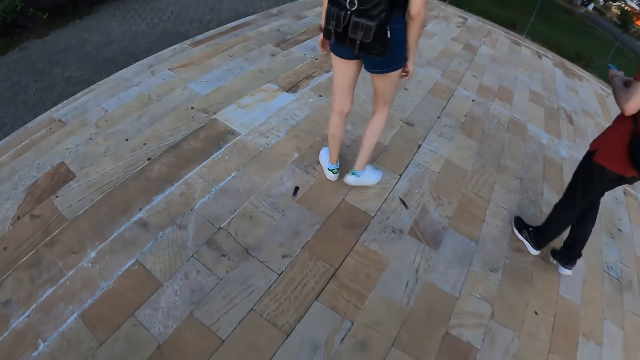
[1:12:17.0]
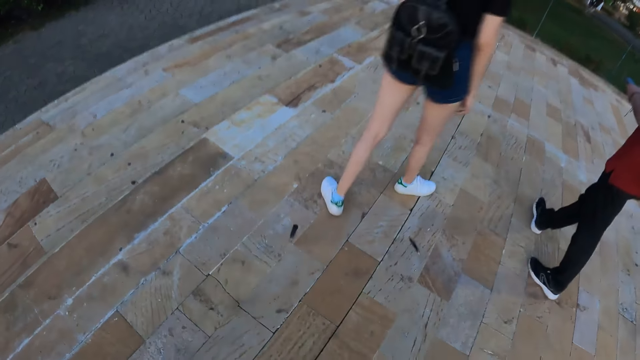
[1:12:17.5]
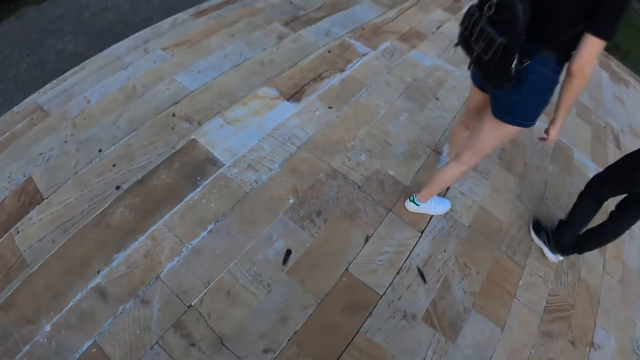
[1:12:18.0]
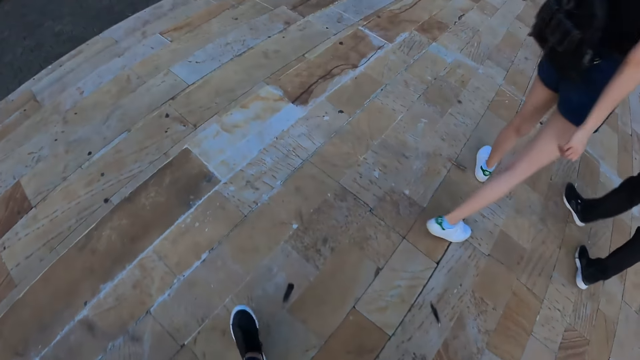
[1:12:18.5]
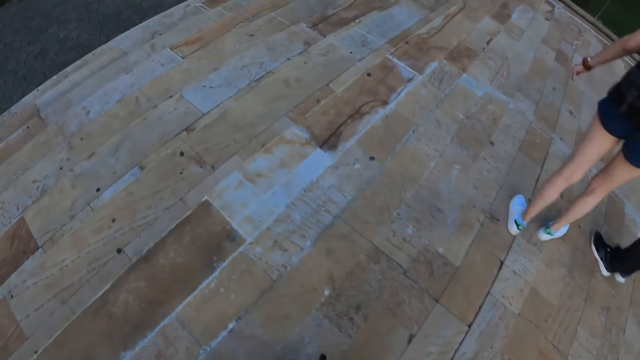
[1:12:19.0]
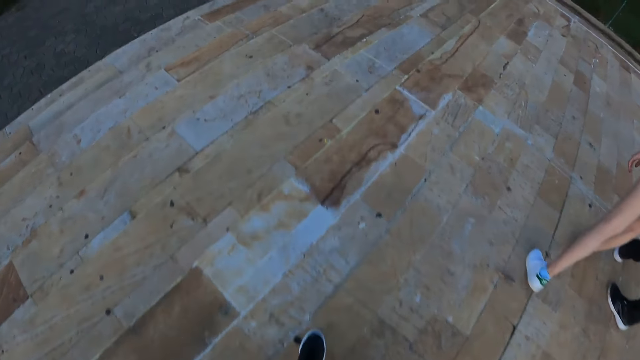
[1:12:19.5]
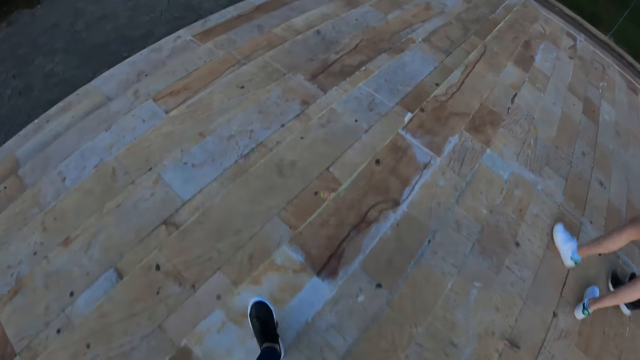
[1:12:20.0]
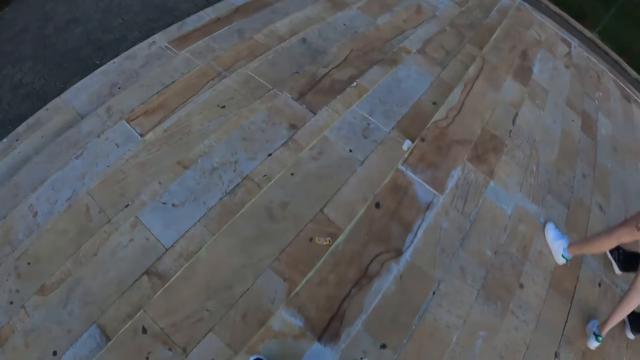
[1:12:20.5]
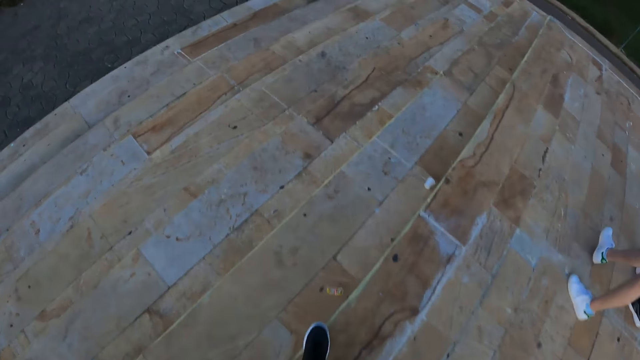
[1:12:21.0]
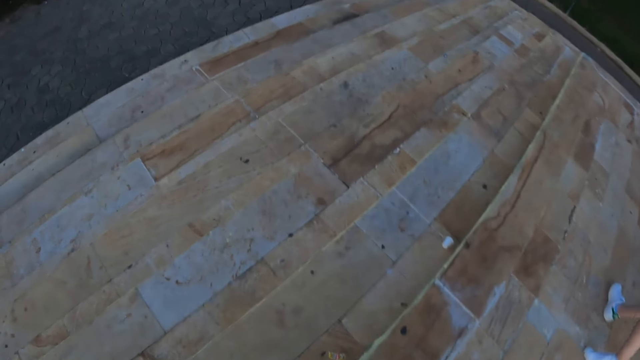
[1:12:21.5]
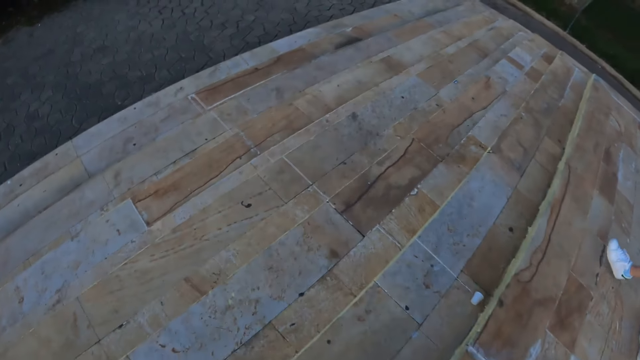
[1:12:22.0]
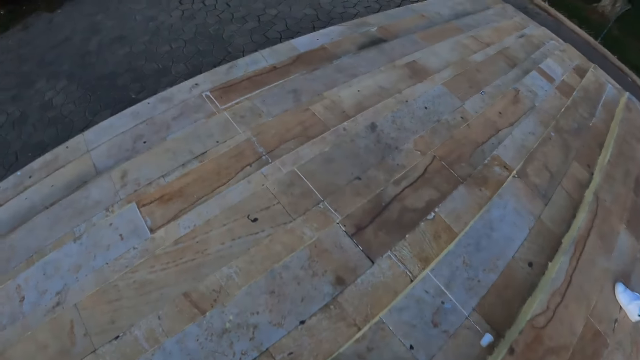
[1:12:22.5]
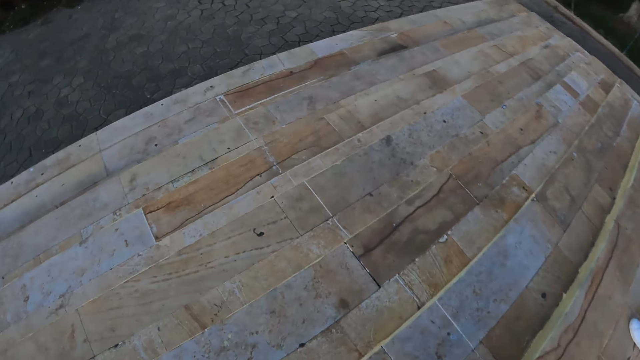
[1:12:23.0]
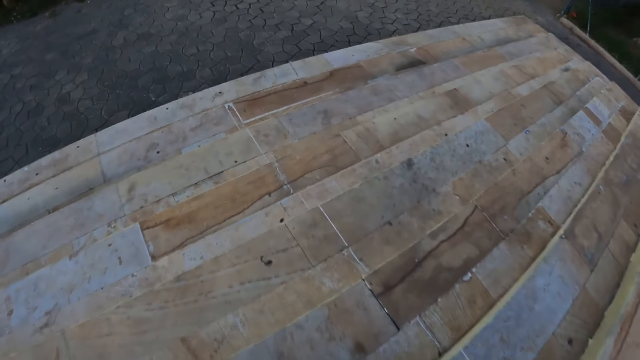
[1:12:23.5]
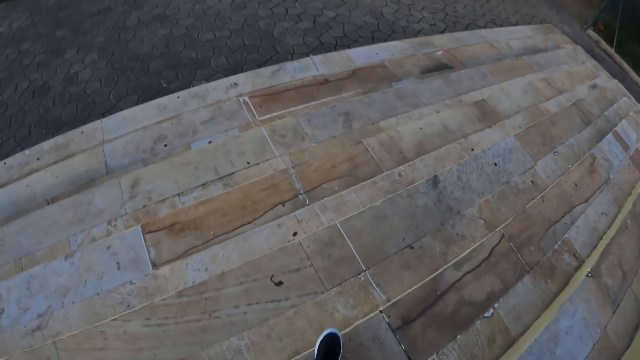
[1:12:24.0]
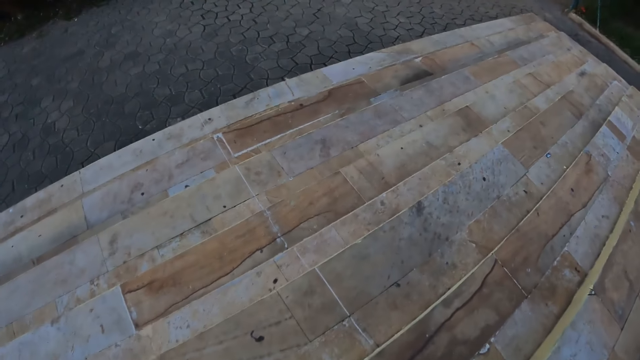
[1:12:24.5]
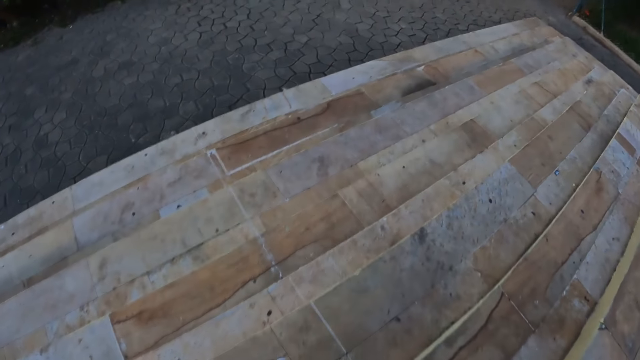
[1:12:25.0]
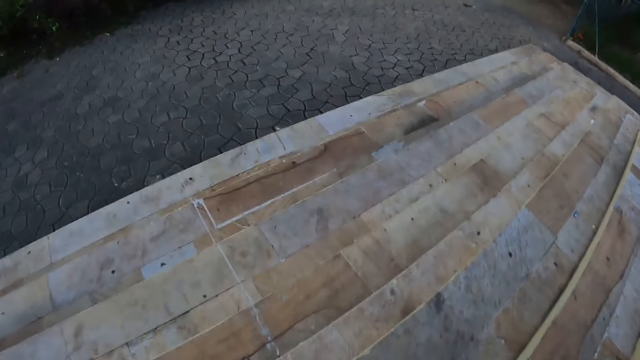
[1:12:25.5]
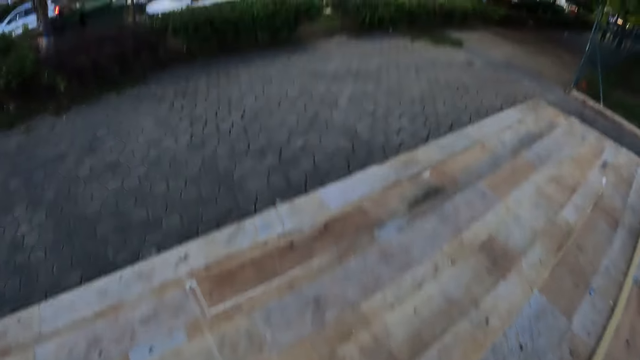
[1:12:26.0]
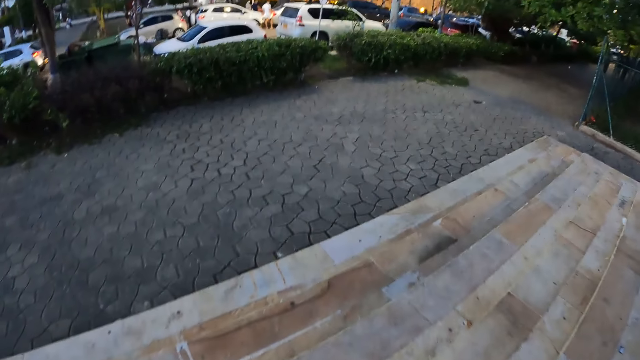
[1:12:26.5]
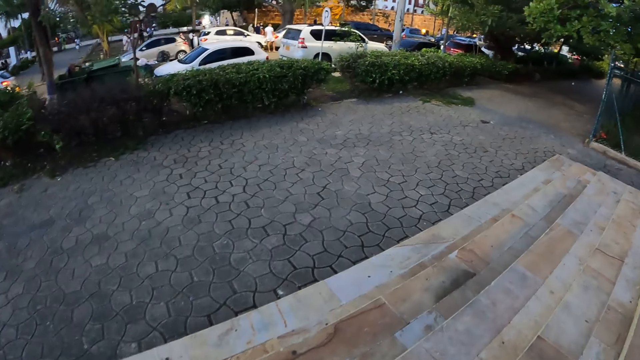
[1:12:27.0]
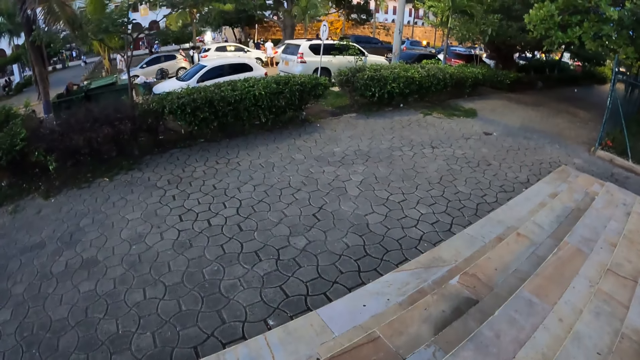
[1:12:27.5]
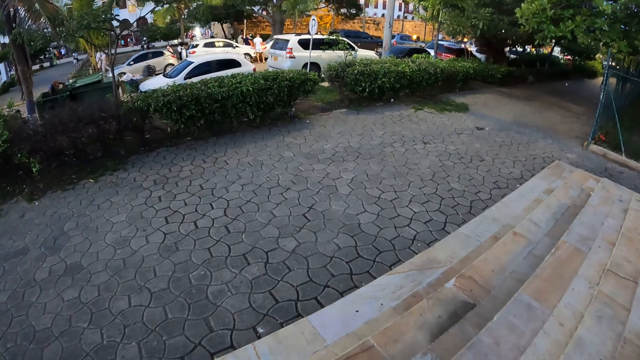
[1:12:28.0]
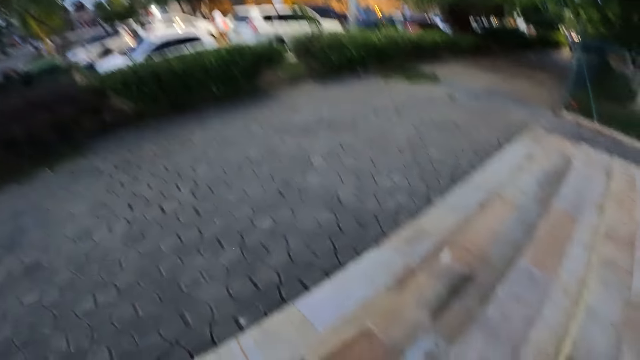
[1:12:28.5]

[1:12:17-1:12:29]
The camera wearer walks down the stairs outdoors.

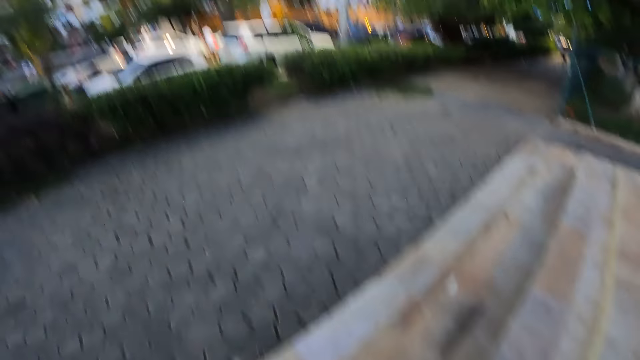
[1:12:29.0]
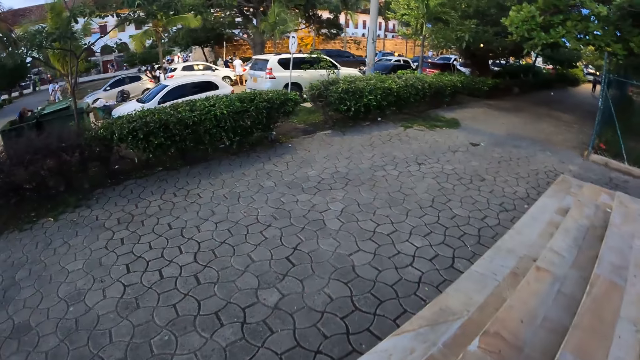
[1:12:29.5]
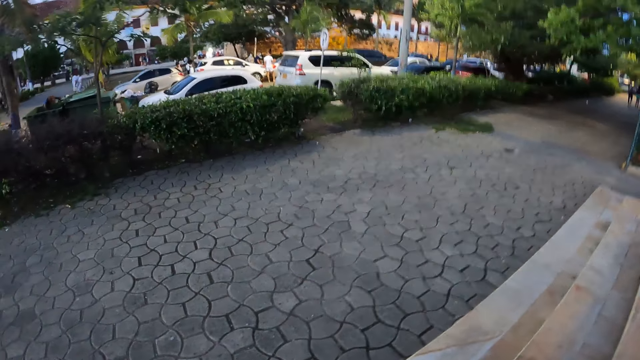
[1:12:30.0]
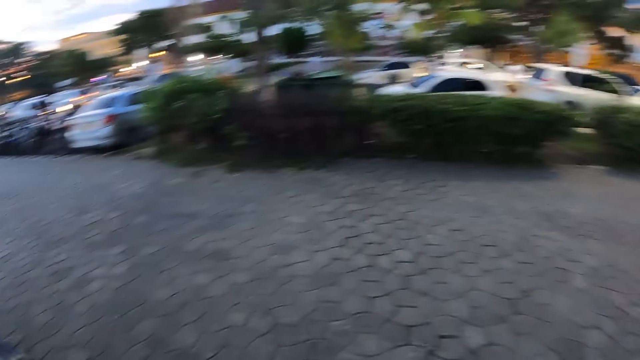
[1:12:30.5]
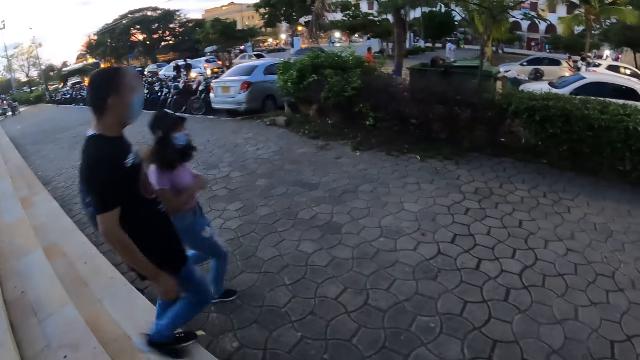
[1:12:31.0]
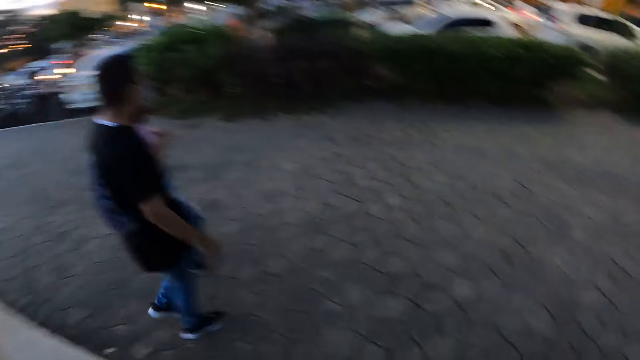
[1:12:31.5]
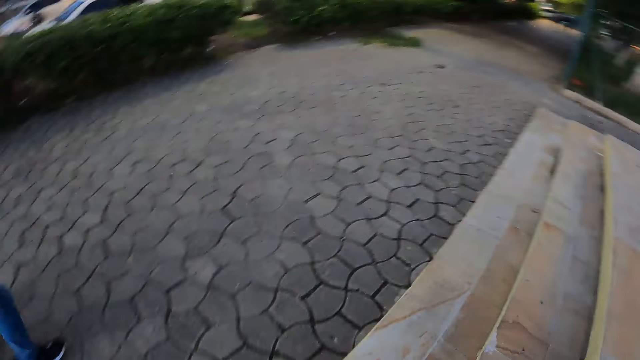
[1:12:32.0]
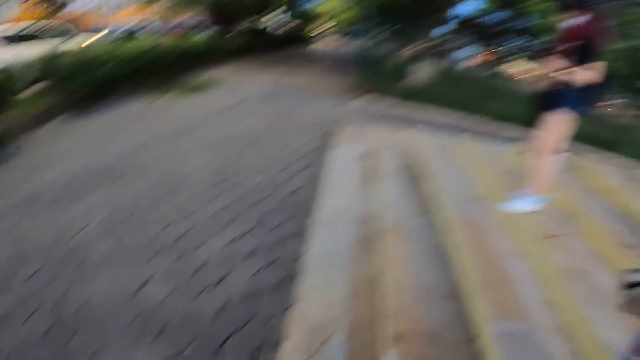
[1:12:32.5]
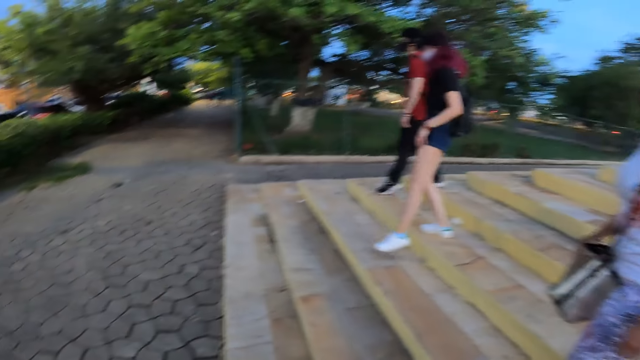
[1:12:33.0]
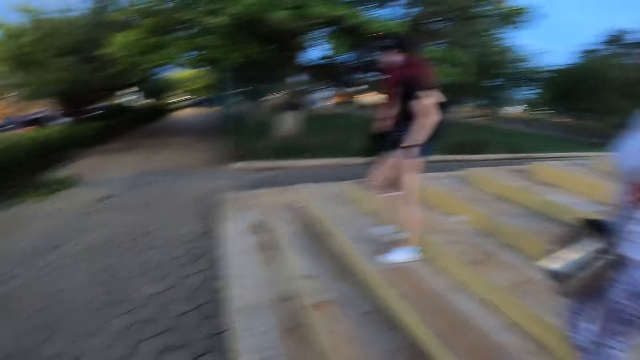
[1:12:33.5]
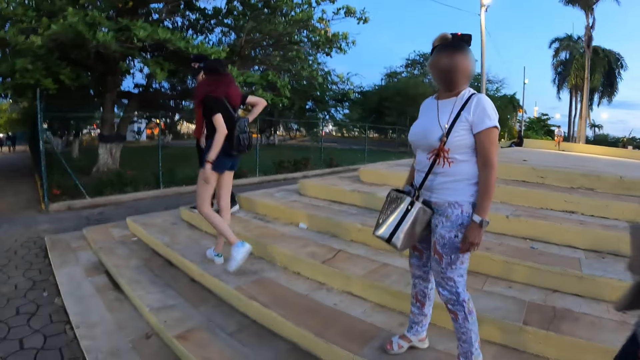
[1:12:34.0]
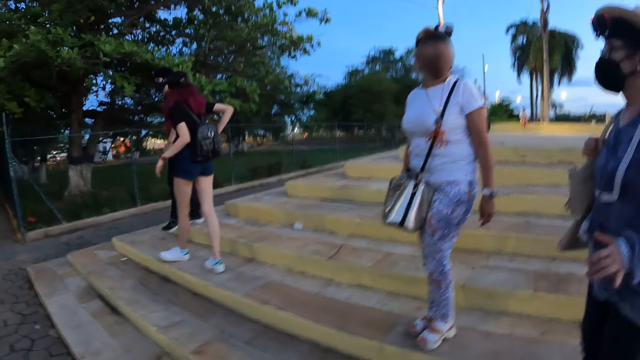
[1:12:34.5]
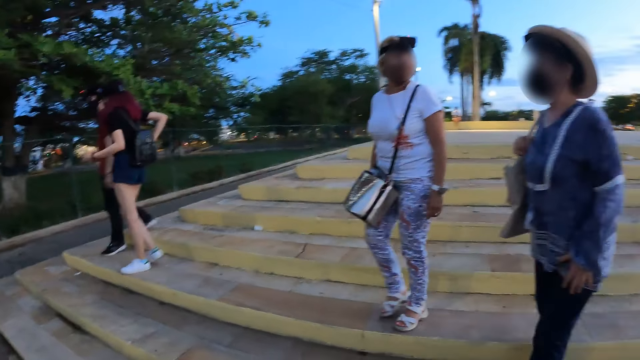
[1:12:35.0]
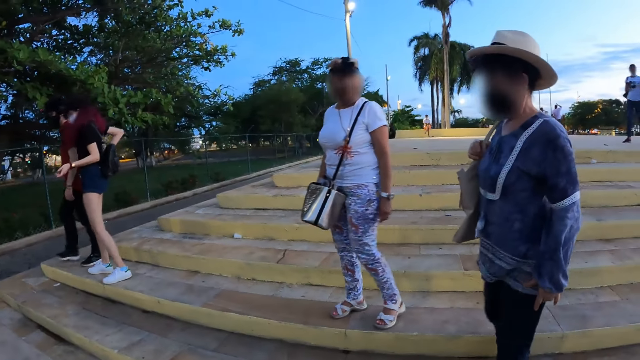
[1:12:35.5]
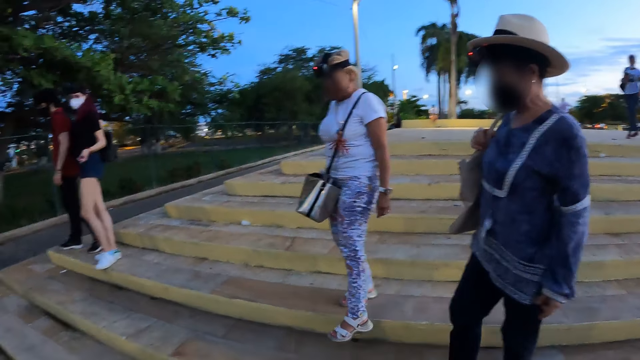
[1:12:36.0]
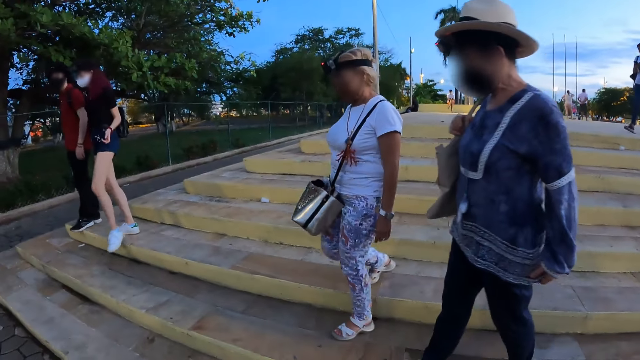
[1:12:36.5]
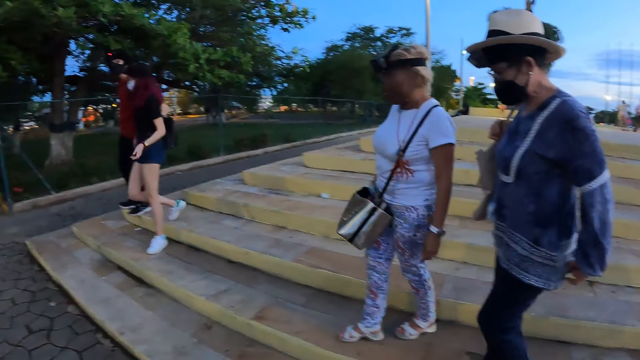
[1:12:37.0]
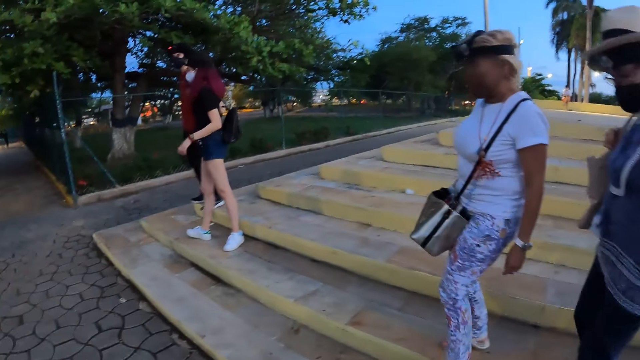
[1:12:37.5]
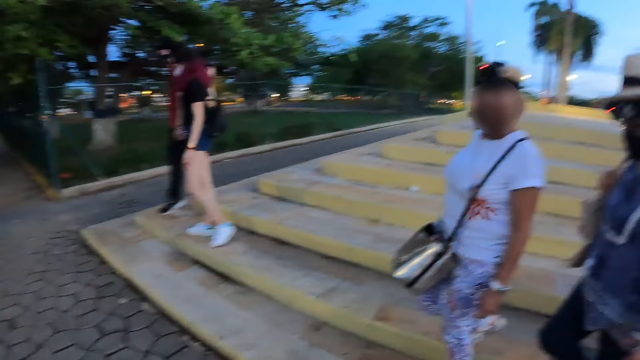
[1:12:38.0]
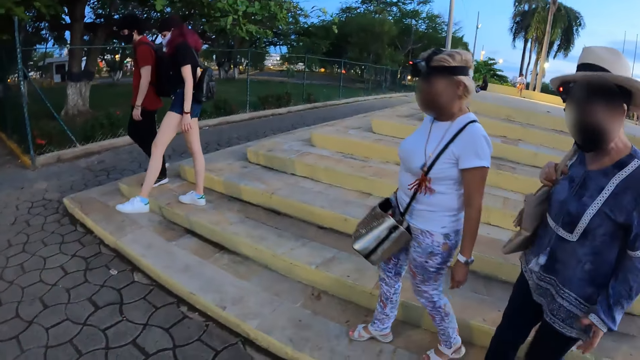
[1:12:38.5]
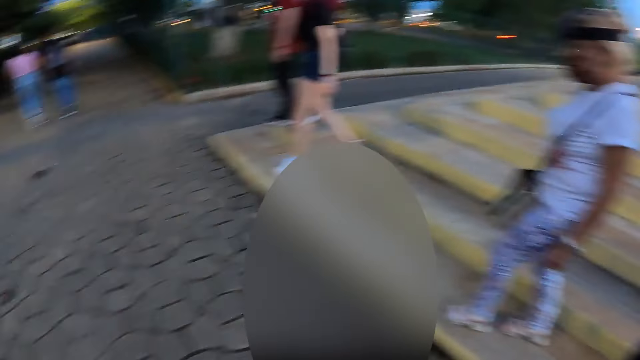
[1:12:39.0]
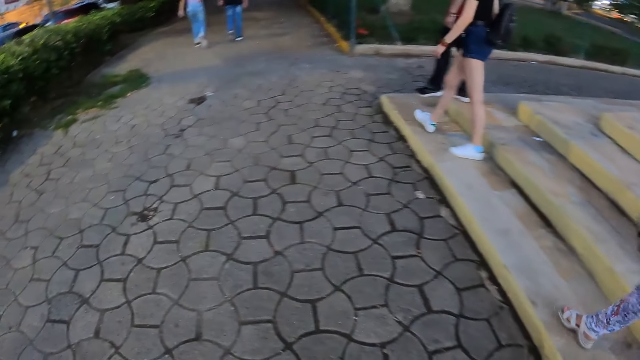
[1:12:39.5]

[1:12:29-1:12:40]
The camera wearer looks around a person. A woman, another woman, a man, and a girl walk down the stairs.
